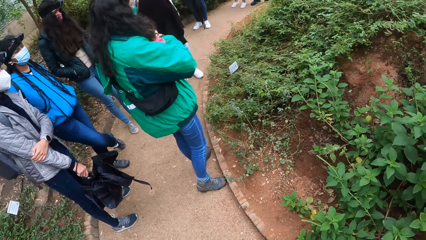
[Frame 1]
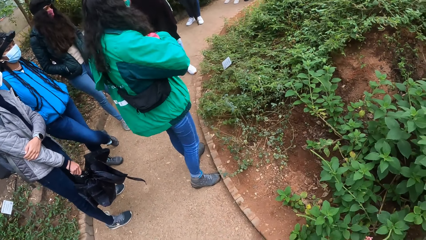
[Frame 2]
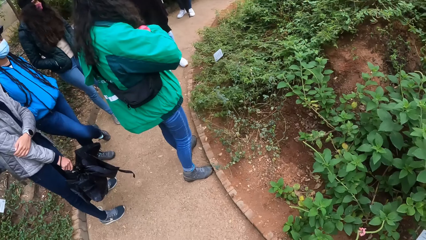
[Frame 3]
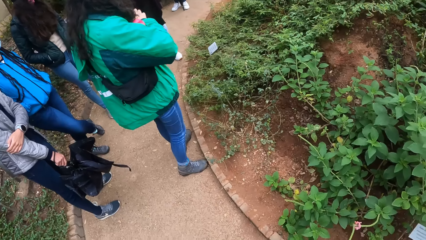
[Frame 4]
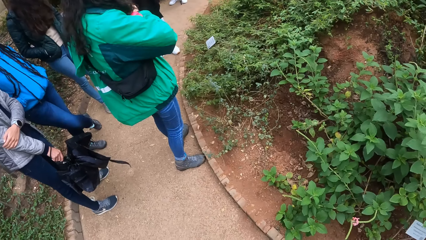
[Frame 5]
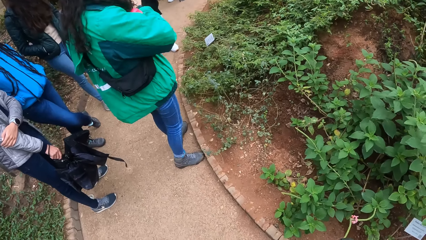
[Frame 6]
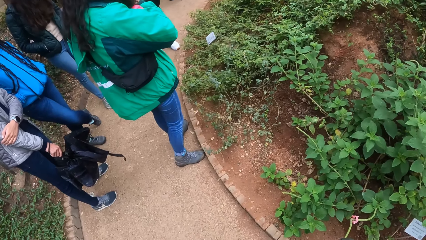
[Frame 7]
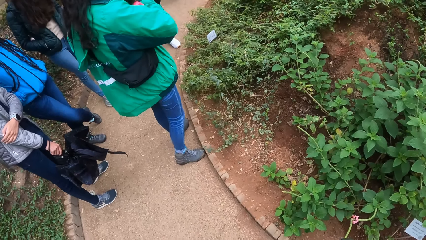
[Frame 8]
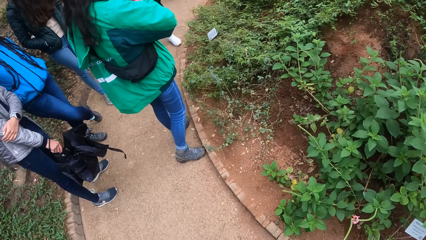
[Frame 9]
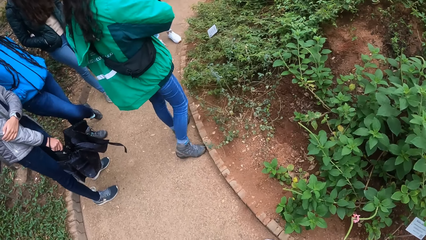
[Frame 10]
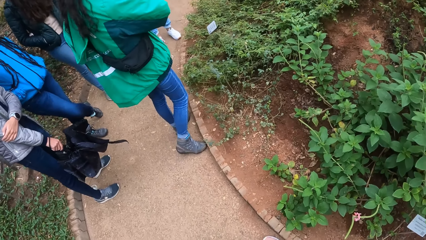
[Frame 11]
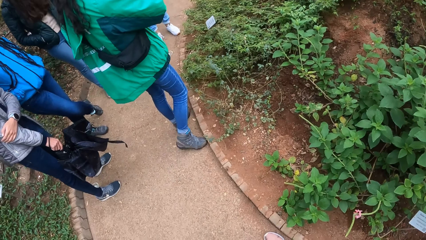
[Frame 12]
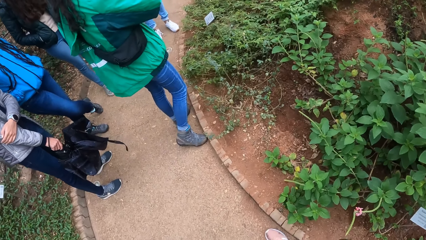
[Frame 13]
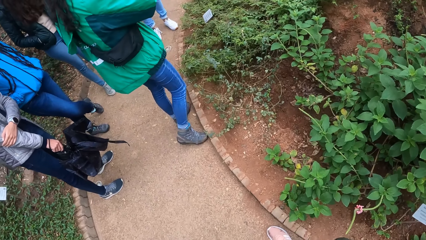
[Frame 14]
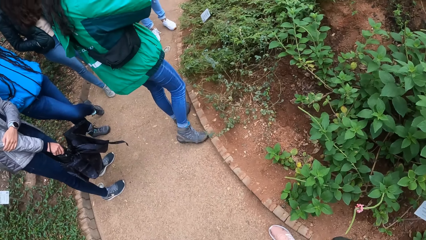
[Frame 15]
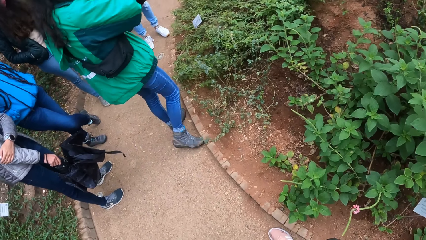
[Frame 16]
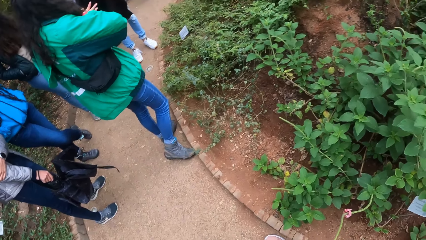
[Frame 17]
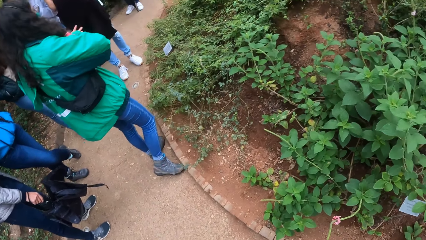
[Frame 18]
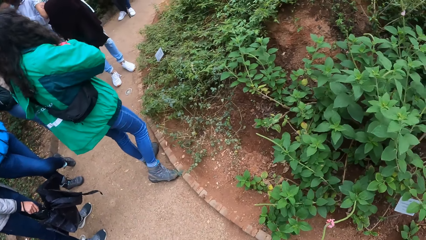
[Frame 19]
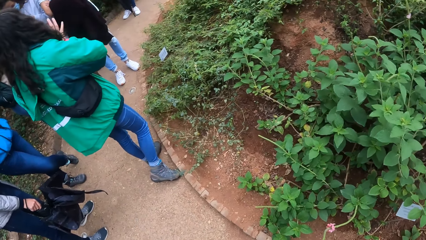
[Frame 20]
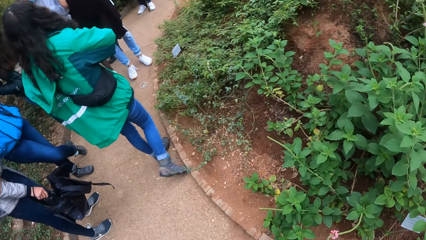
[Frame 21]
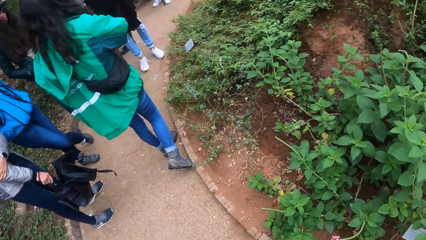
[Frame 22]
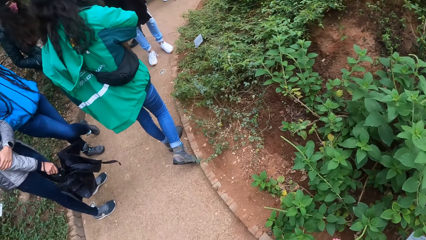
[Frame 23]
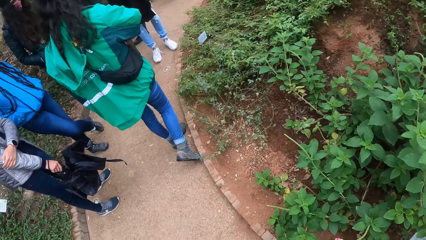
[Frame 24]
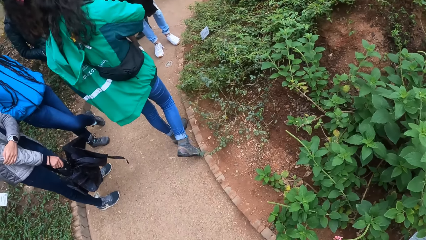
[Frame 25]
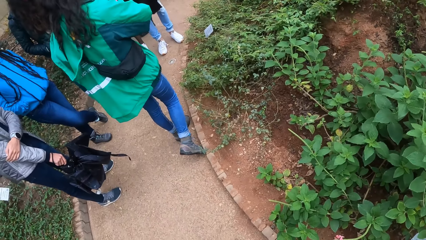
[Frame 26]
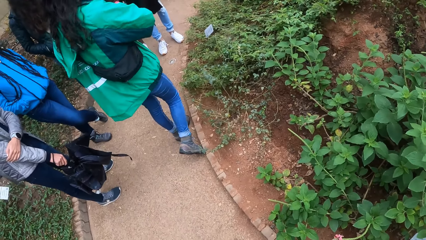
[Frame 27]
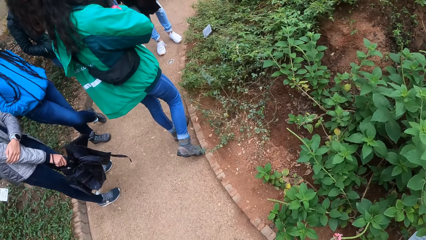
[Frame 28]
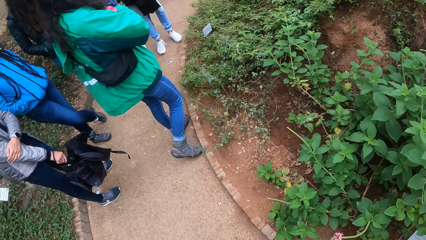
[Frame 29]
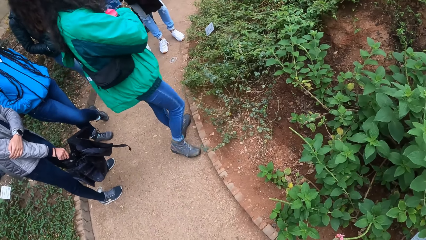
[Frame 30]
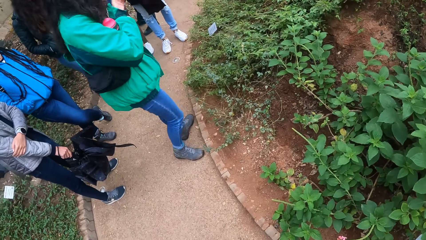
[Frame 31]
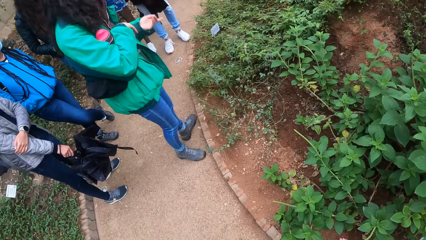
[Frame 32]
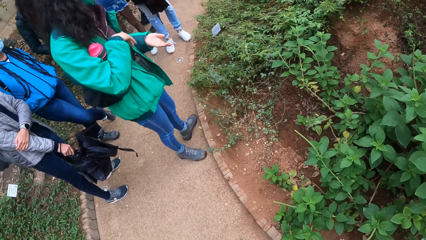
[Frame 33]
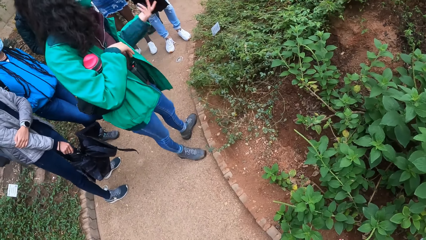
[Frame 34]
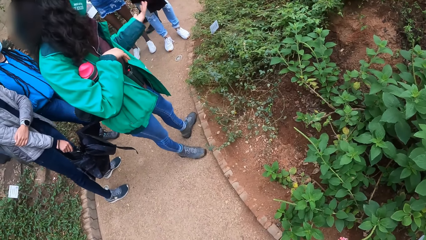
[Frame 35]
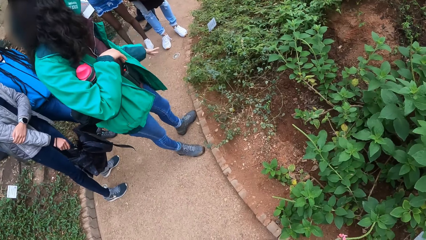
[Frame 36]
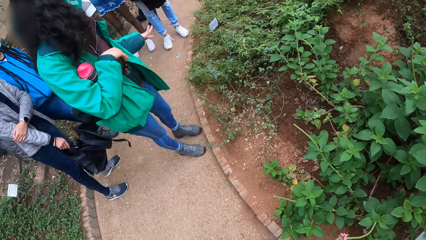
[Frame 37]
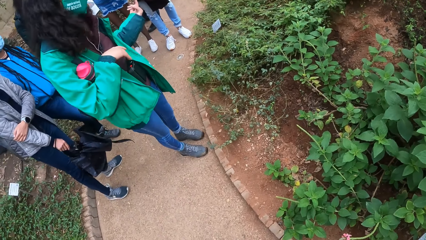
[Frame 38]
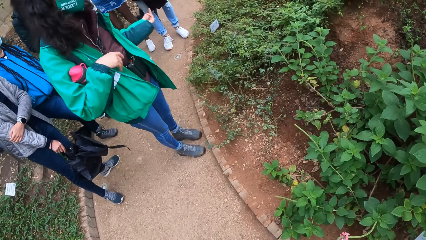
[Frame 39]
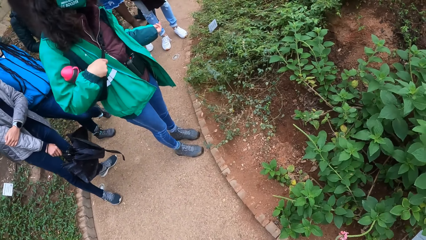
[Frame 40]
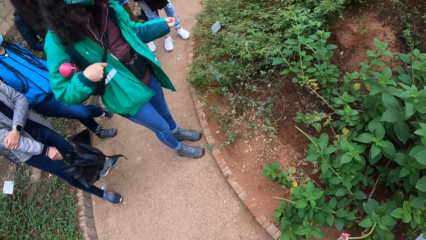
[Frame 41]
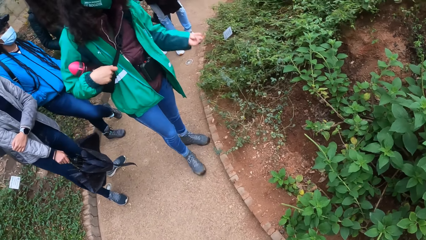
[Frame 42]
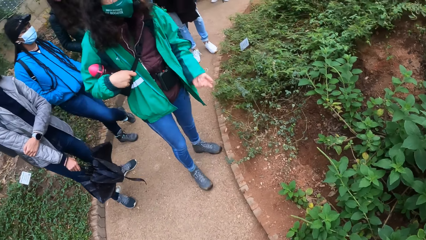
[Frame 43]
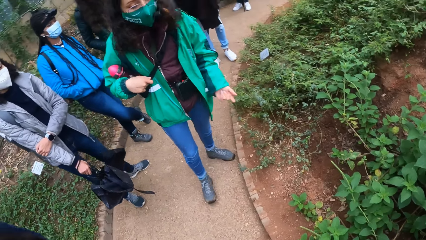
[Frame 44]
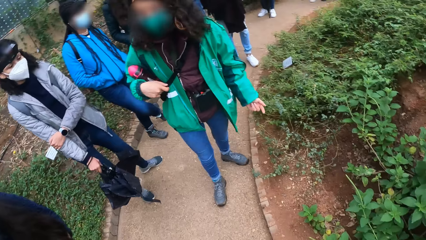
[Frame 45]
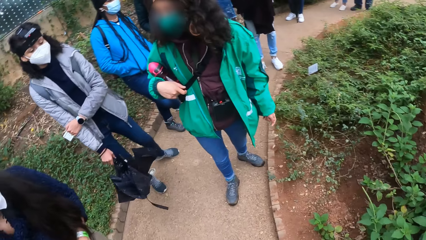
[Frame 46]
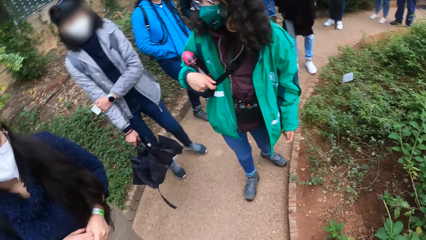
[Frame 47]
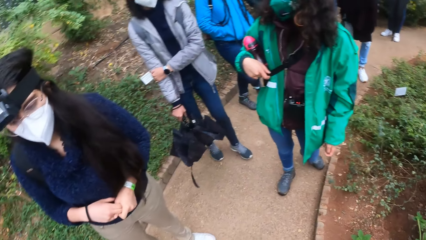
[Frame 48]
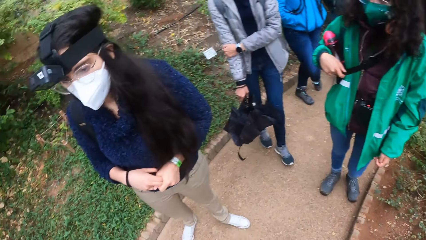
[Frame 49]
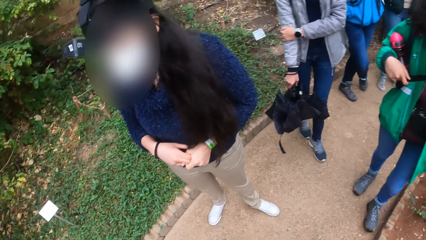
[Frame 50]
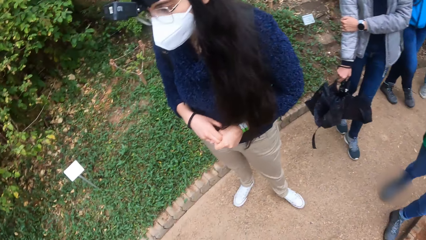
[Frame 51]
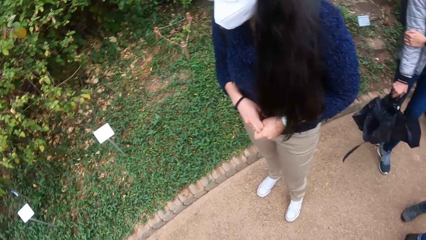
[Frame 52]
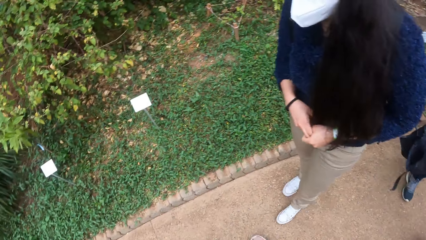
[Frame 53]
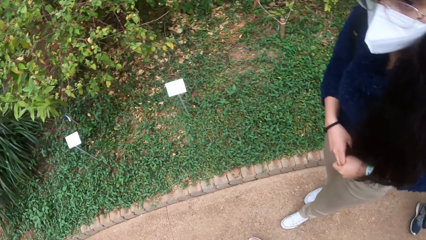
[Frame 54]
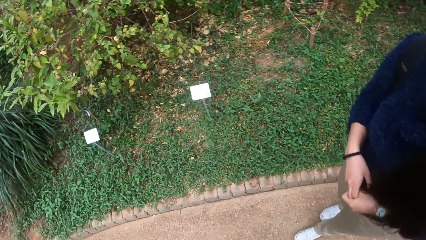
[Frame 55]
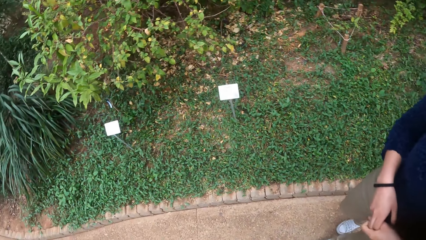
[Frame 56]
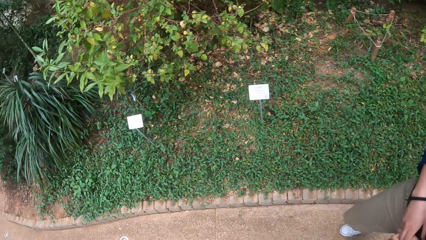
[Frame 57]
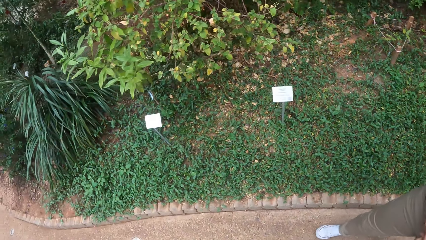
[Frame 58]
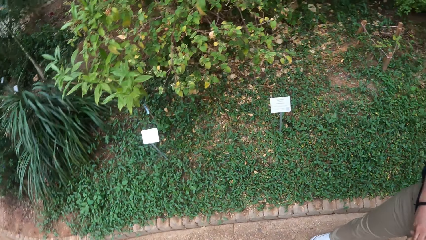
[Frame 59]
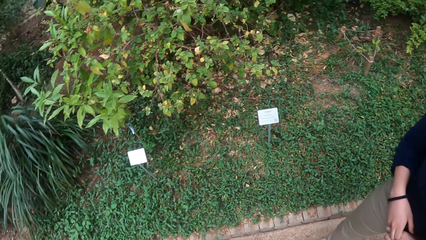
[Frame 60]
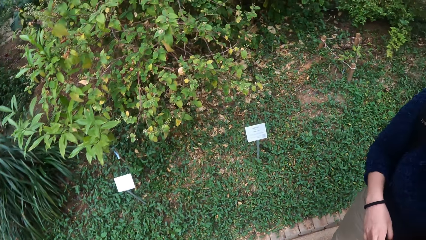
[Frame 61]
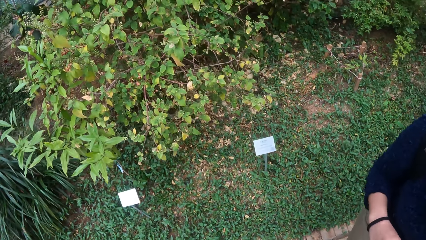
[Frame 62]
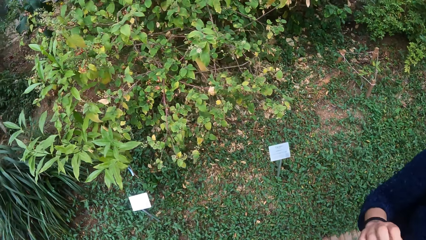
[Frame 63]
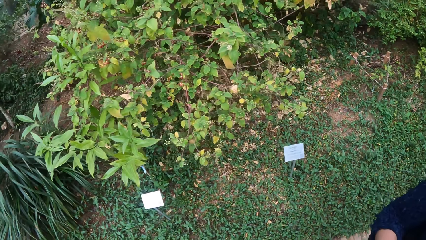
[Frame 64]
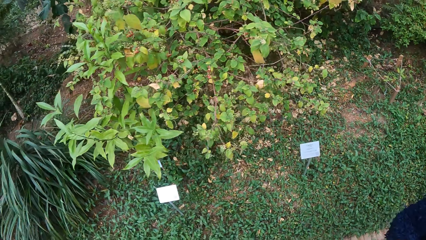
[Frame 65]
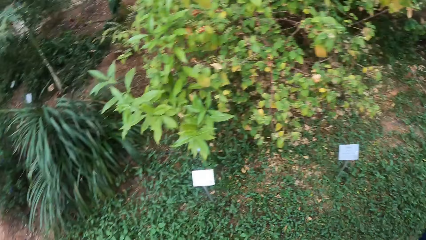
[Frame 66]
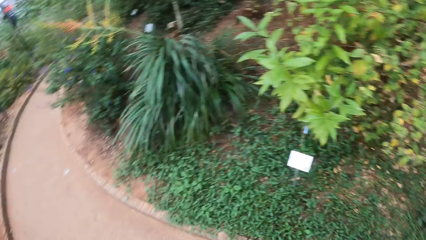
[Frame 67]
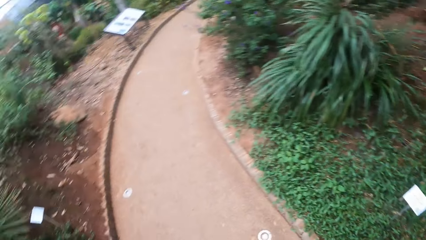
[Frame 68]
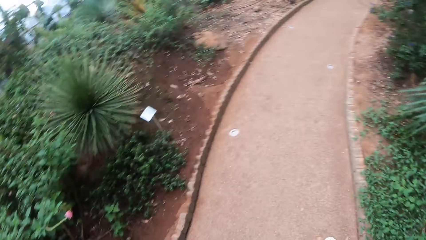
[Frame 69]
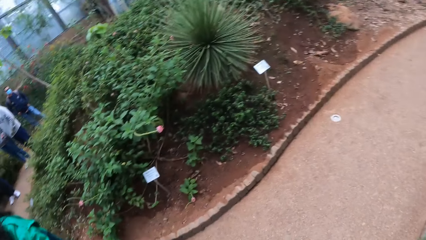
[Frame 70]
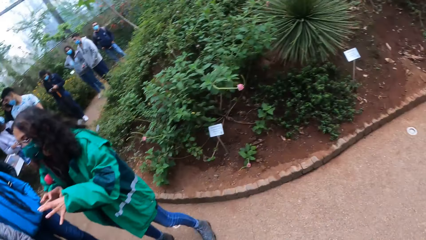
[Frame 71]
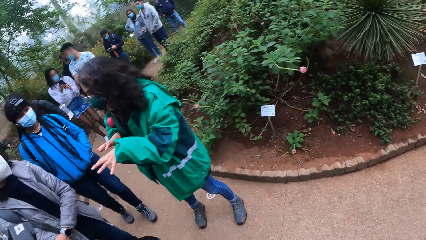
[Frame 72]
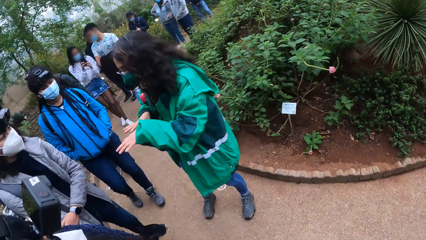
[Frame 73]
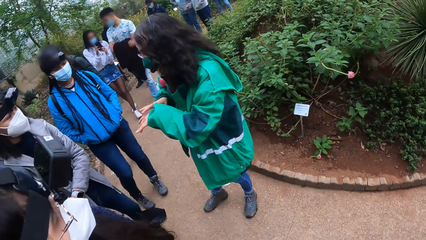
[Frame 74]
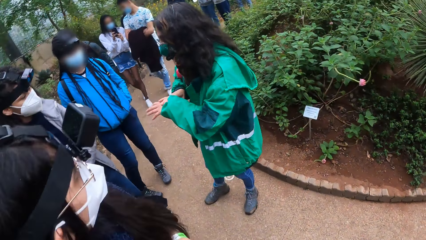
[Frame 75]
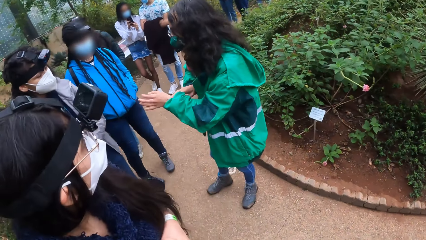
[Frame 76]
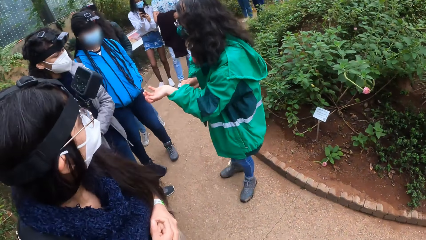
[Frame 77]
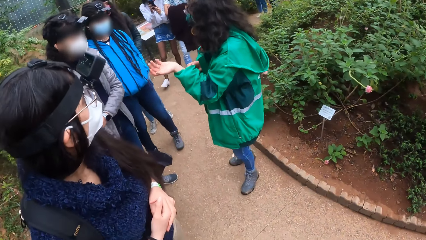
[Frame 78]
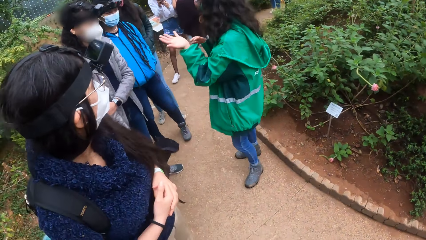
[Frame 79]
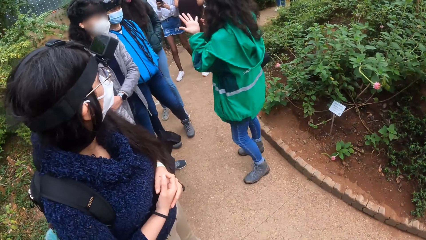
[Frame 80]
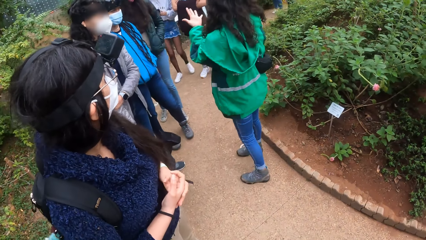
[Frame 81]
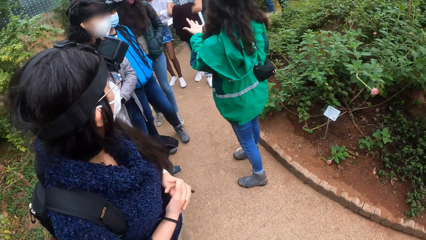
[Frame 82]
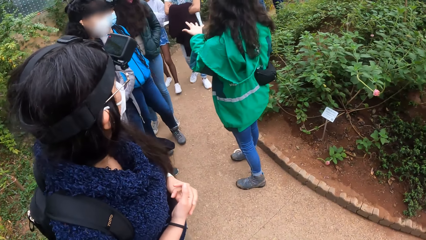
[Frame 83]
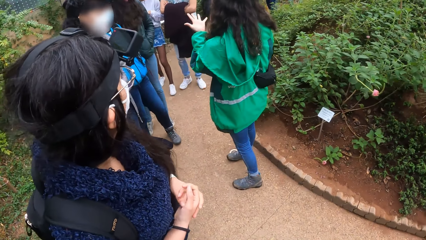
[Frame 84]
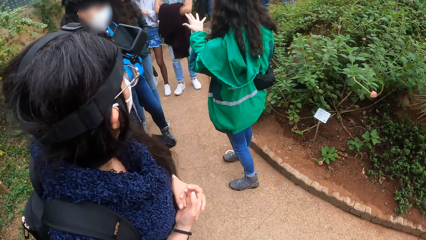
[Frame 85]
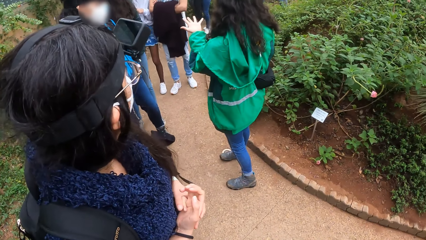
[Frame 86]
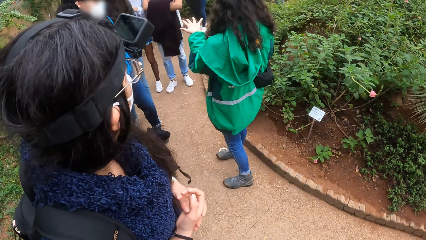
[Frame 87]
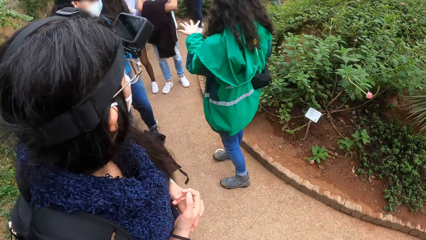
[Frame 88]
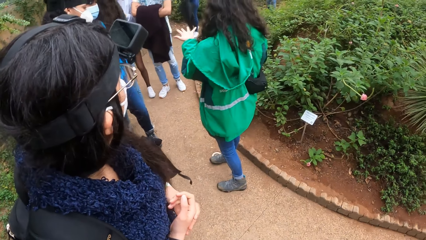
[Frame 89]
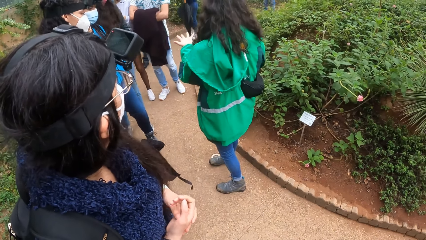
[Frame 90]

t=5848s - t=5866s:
An instructor walks around on the pavement. The camera wearer looks around the compound. The instructor adjusts a sleeve and stretches fingers.
